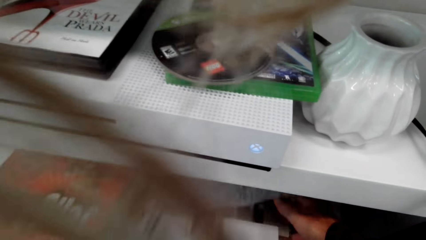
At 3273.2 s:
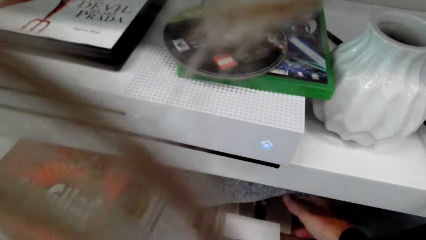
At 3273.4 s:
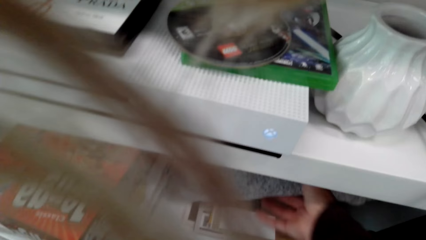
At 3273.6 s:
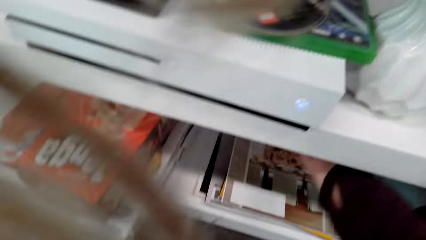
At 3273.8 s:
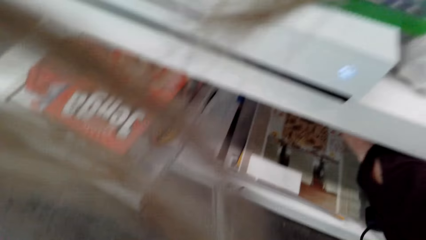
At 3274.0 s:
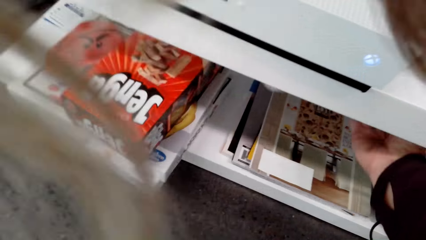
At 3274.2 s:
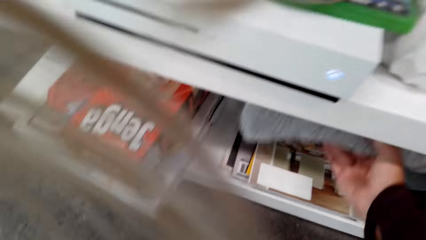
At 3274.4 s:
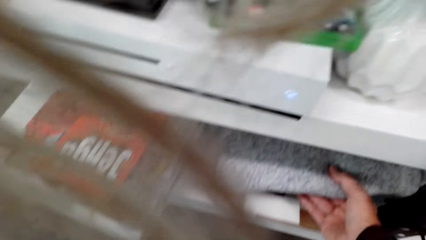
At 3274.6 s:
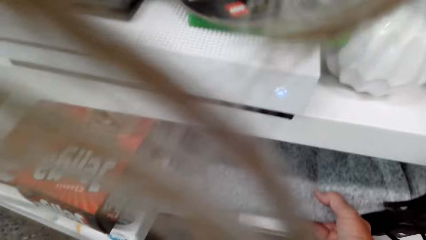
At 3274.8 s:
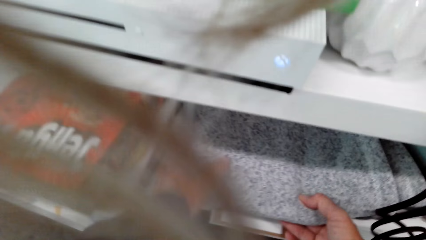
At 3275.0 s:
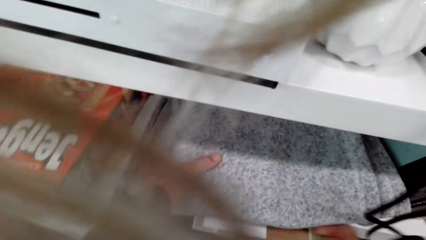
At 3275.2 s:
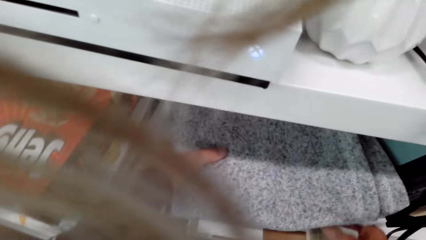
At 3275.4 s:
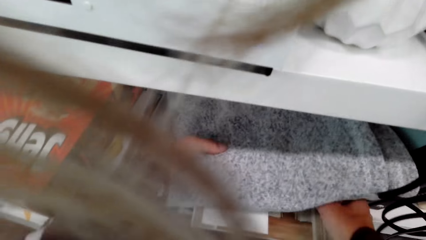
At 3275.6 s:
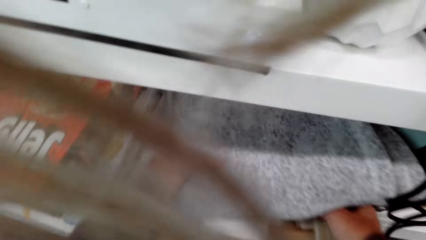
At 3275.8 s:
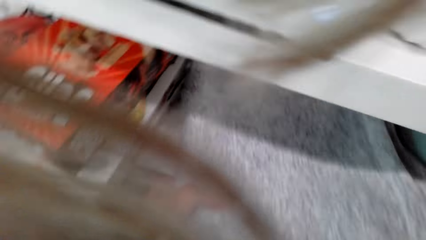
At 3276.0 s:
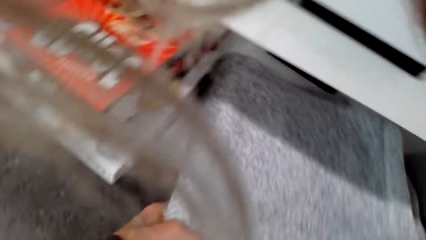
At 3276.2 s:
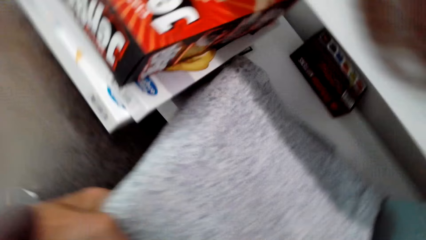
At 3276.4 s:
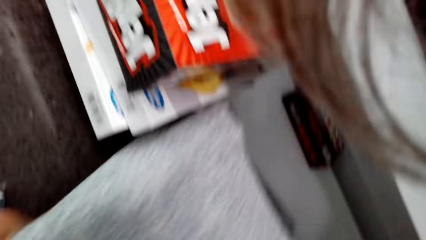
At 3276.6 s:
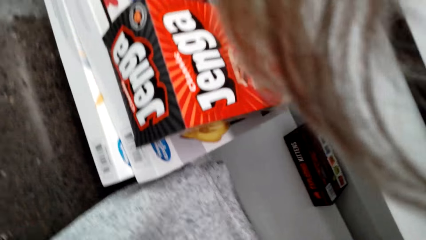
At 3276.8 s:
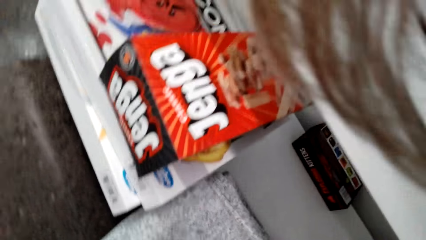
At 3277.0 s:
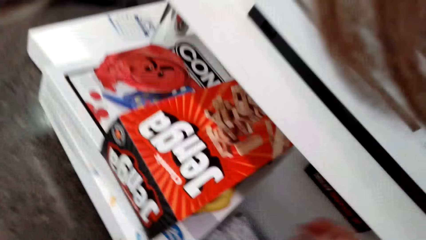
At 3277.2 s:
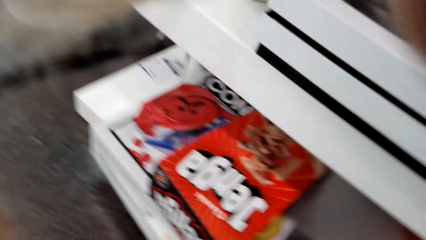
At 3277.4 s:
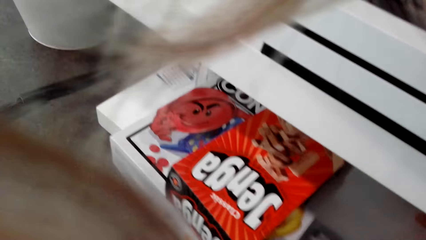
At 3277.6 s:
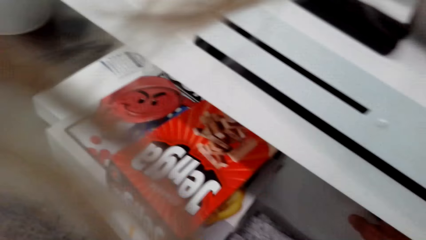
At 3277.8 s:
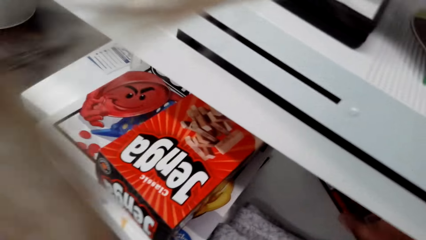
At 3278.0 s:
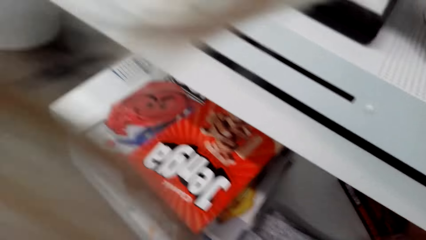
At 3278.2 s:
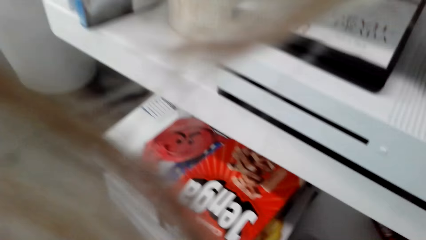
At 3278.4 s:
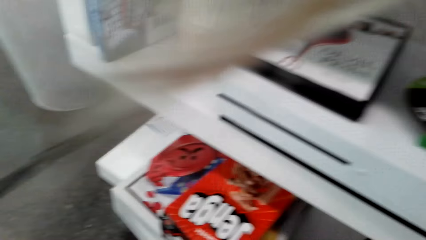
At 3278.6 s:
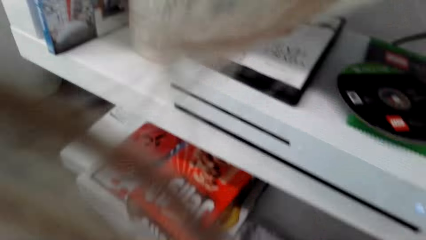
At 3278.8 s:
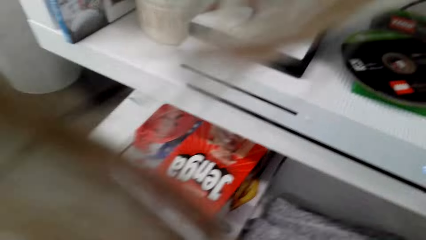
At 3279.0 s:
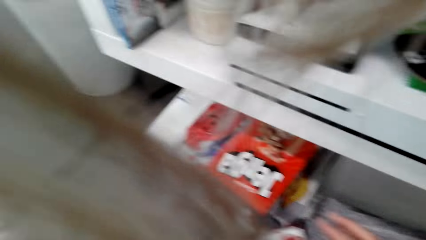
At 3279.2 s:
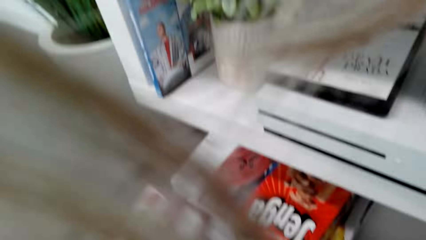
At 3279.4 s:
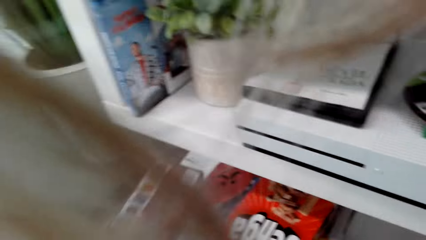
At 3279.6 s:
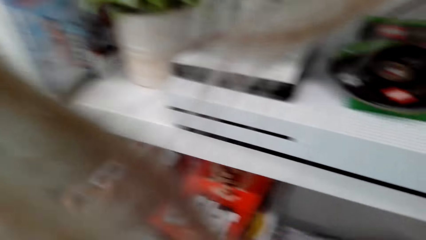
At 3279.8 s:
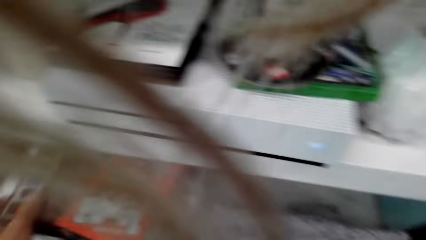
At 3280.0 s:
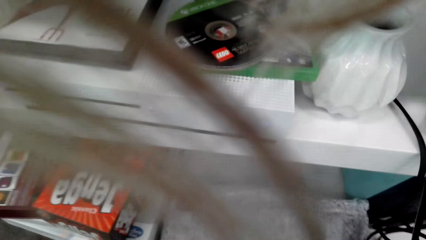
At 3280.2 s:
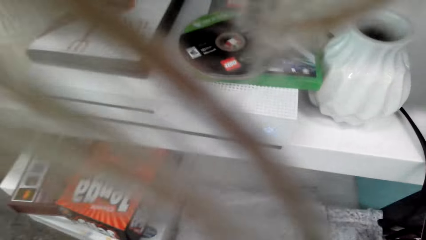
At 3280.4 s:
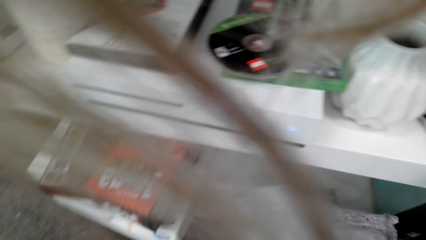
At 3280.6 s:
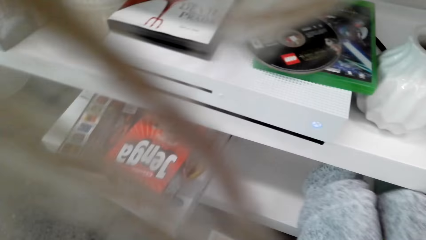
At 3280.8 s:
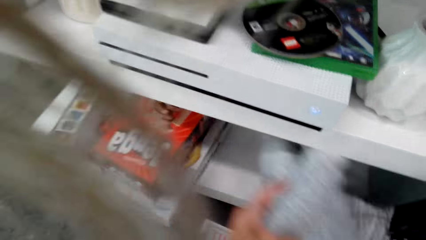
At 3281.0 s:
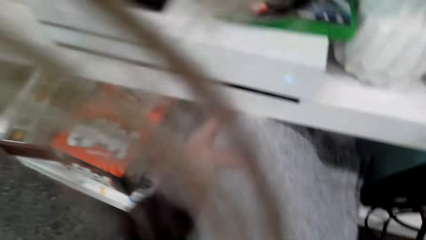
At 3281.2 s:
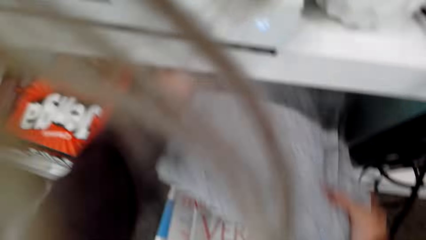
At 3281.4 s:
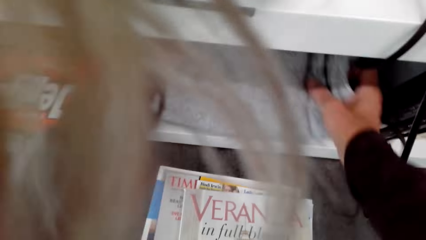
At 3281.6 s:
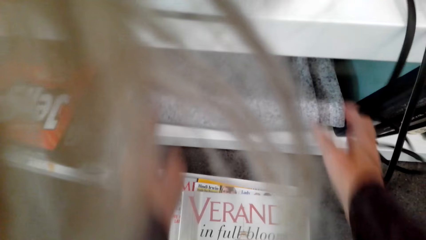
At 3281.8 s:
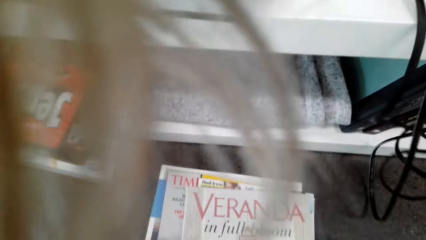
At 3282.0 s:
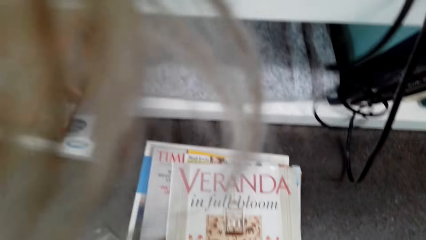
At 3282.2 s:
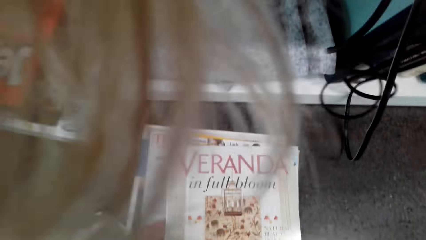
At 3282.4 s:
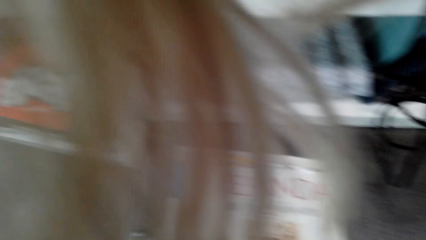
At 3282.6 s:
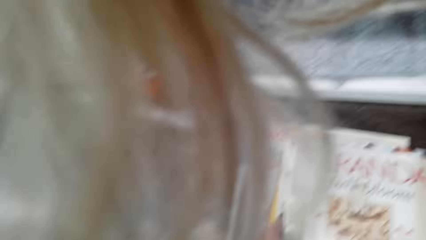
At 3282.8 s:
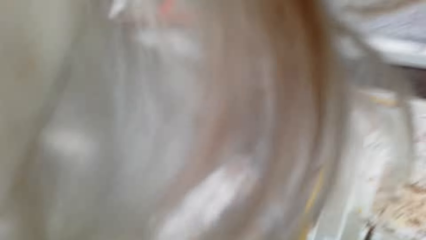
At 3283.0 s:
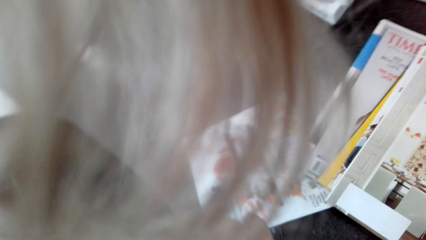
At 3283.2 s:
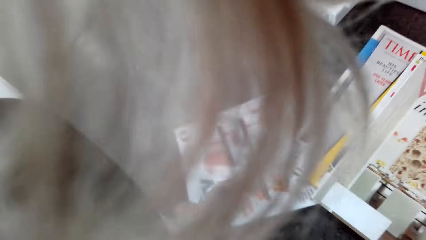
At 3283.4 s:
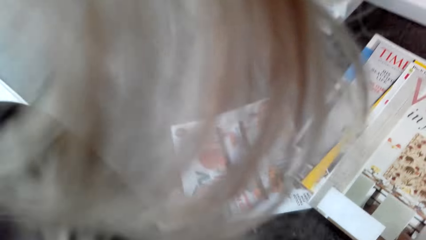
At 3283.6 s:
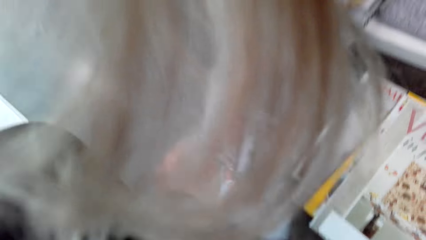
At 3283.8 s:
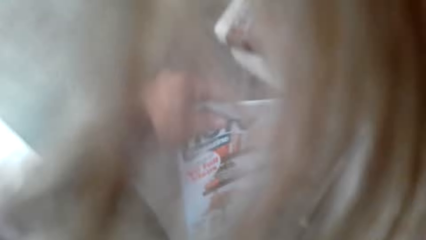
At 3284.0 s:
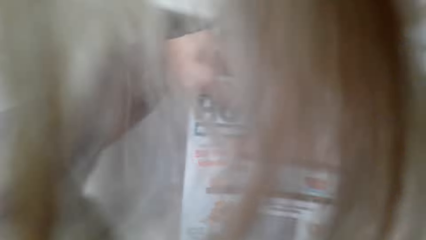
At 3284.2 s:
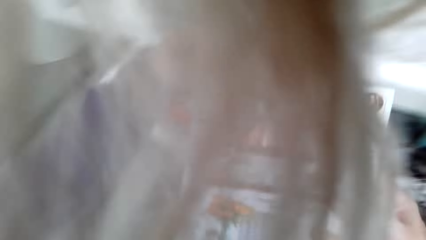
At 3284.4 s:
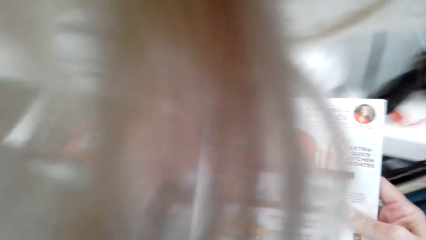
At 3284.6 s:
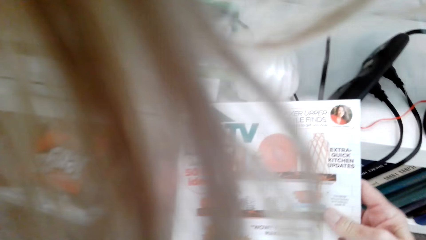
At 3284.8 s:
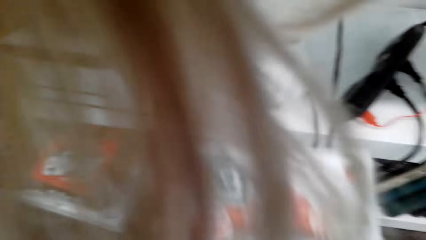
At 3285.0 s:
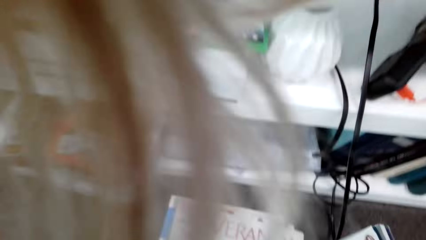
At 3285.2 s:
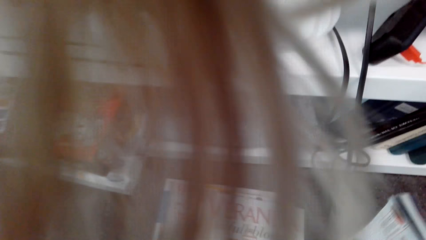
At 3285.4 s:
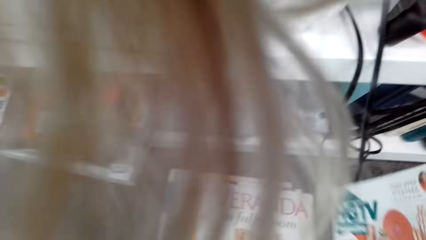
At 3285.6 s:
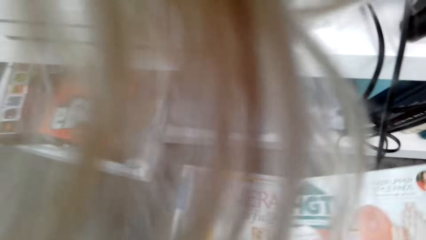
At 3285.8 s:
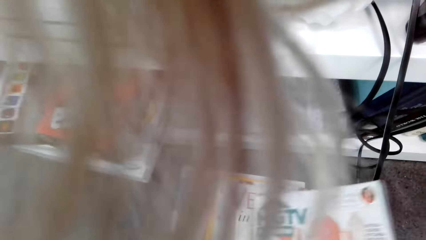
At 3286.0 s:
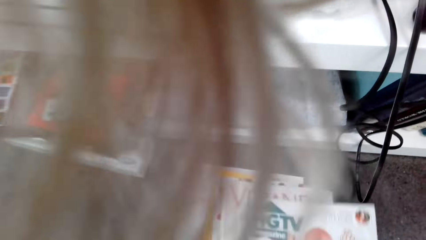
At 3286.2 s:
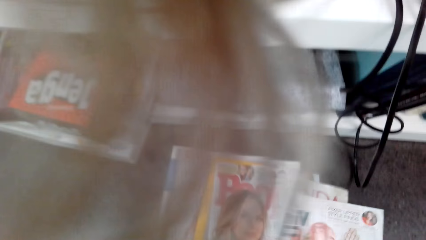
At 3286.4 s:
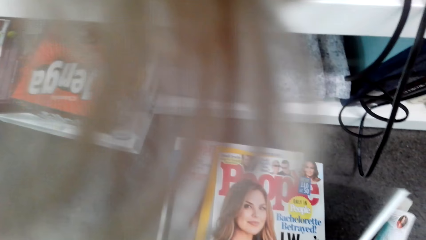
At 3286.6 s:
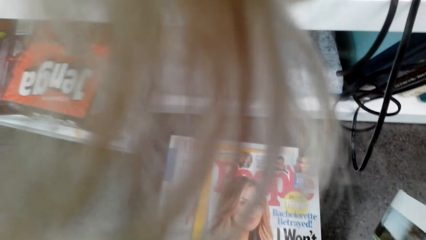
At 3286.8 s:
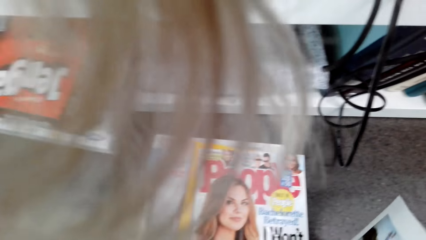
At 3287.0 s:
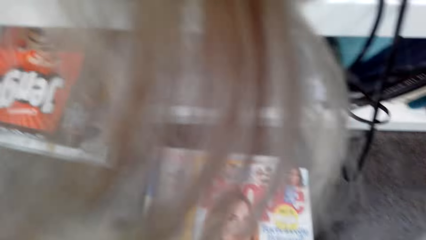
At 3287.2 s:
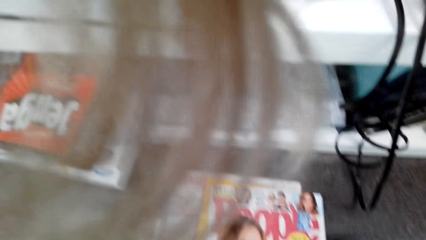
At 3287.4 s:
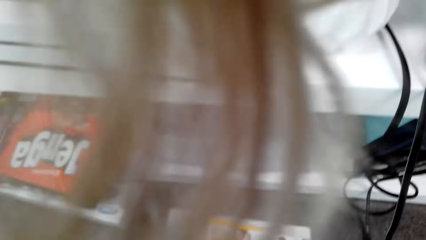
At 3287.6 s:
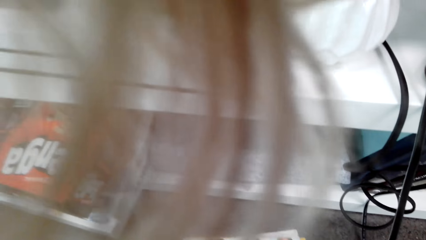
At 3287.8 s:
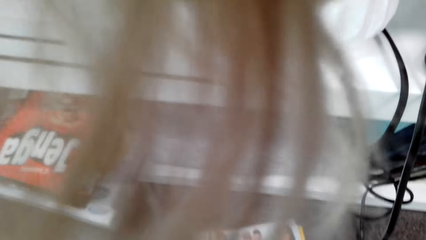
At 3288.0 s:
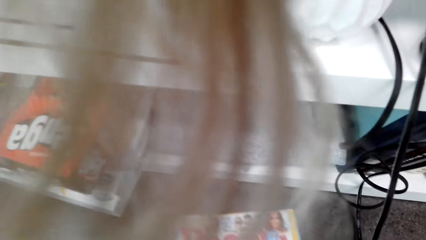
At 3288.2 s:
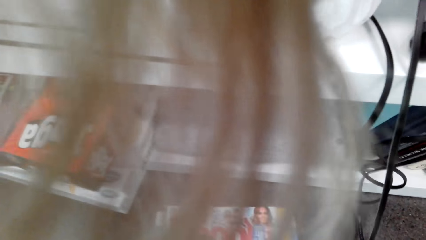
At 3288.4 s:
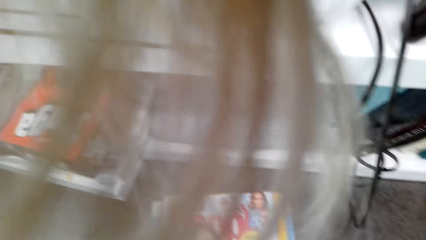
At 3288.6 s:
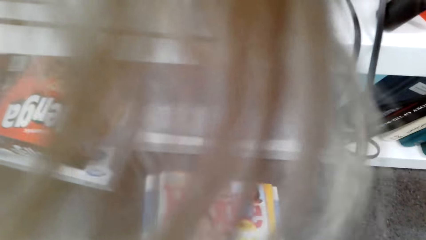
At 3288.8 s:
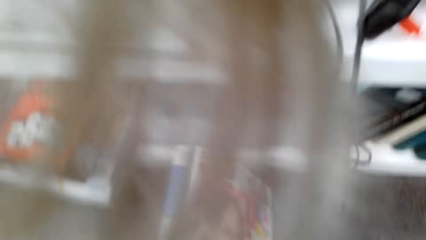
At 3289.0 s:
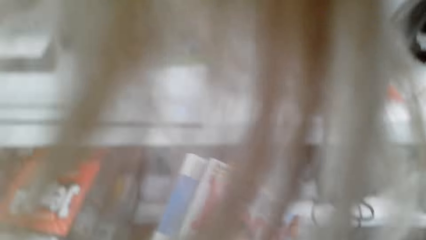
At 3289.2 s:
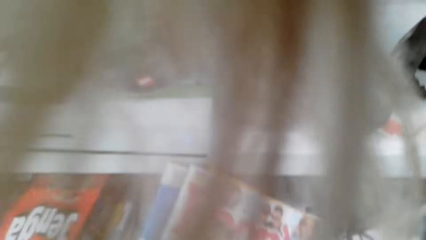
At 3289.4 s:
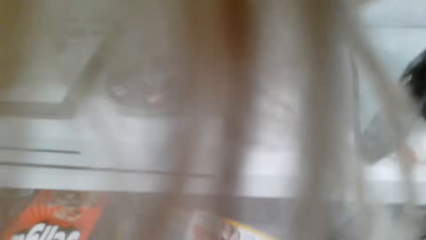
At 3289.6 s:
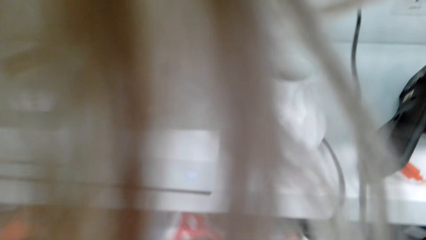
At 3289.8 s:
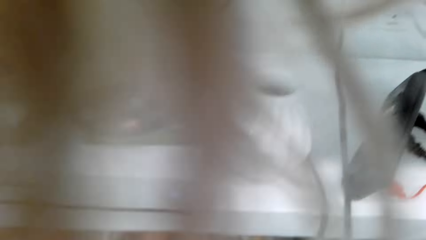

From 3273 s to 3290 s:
The camera wearer picks up books in the shelf. They remove a towel from the cabinet. They put something on the floor. They look around. They pick up a book in the shelf. They put the book in the shelf. They pick up something. They put something in the shelf. They pick up books on the floor. They sort the magazines on the ground. They look at a book. They pick up a book on the floor. They look around. They pick up books on the floor.
